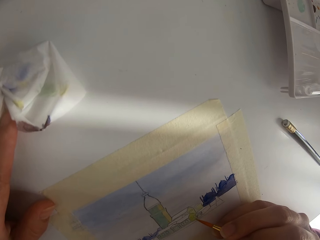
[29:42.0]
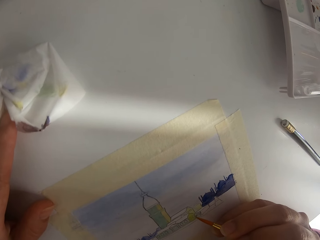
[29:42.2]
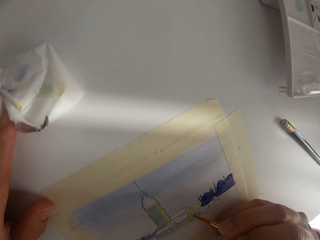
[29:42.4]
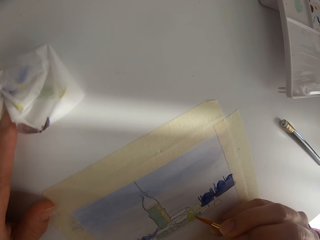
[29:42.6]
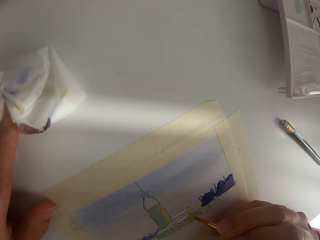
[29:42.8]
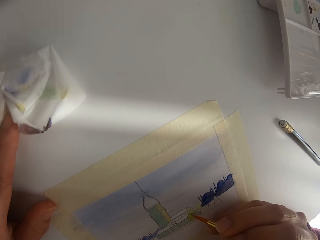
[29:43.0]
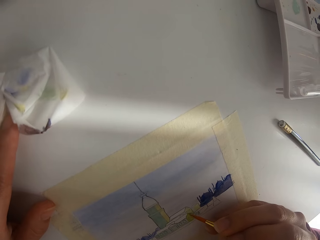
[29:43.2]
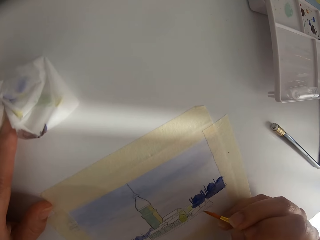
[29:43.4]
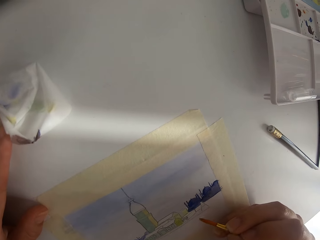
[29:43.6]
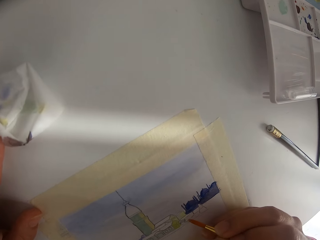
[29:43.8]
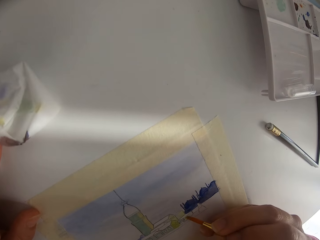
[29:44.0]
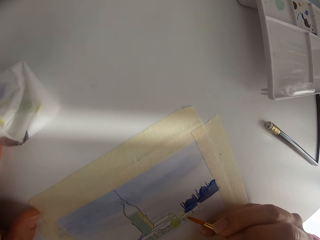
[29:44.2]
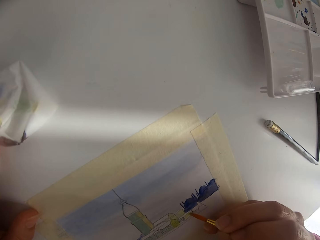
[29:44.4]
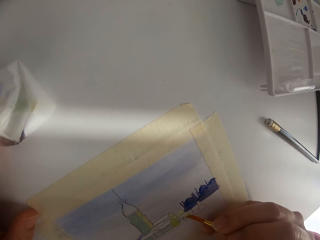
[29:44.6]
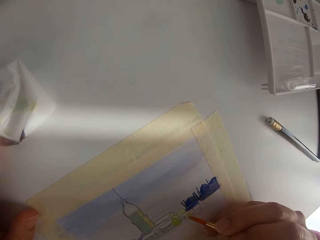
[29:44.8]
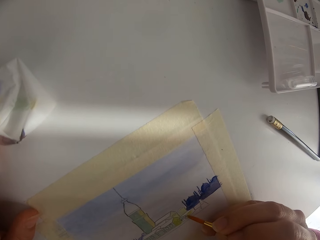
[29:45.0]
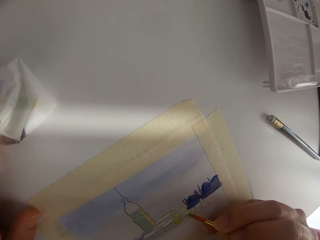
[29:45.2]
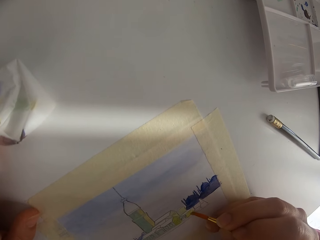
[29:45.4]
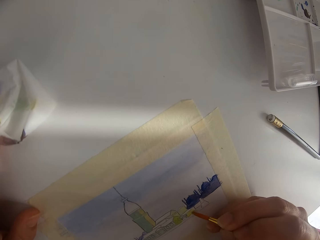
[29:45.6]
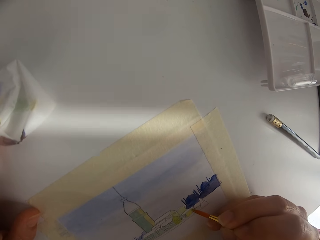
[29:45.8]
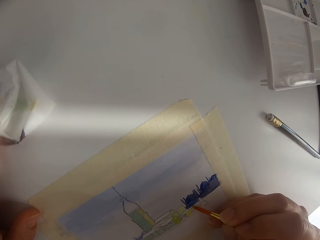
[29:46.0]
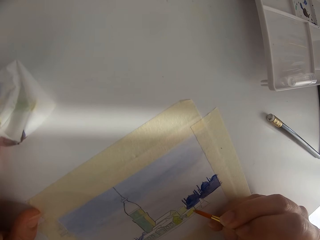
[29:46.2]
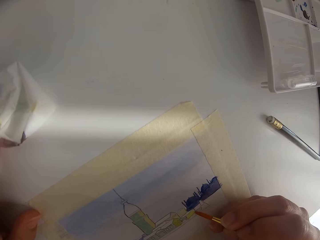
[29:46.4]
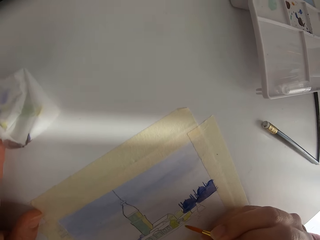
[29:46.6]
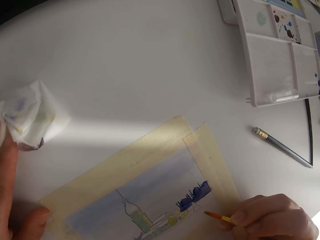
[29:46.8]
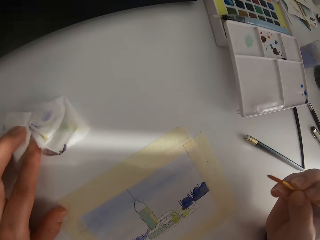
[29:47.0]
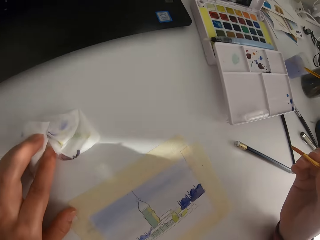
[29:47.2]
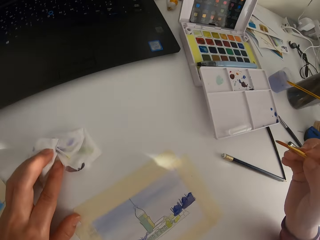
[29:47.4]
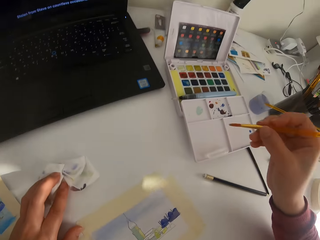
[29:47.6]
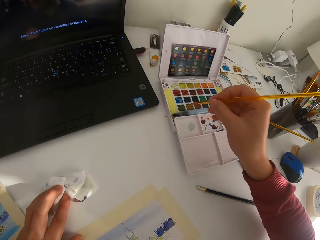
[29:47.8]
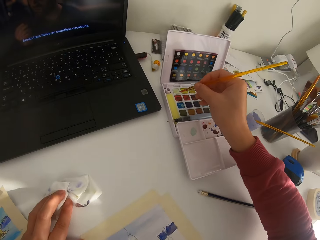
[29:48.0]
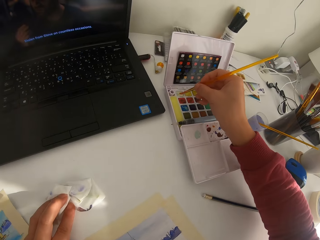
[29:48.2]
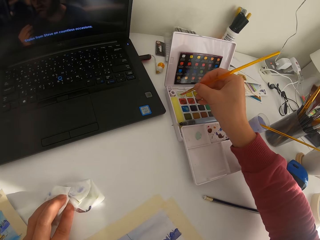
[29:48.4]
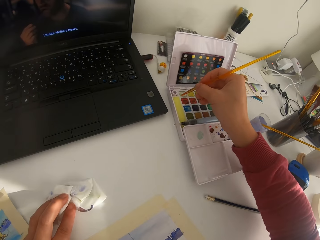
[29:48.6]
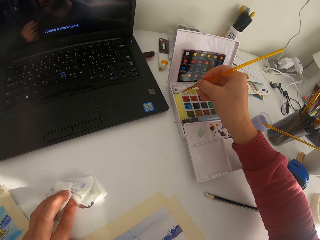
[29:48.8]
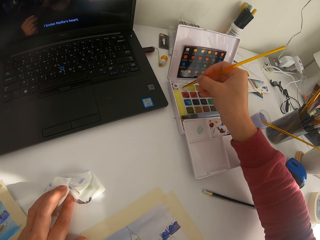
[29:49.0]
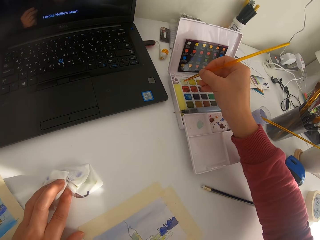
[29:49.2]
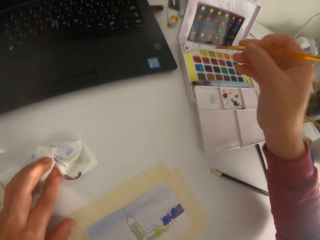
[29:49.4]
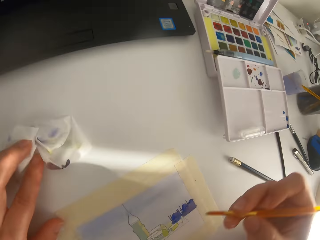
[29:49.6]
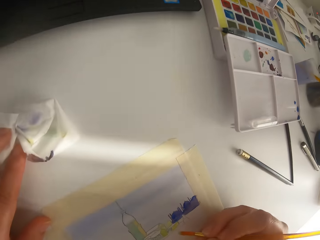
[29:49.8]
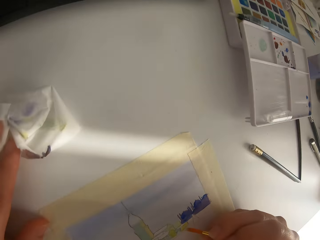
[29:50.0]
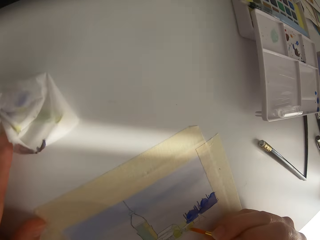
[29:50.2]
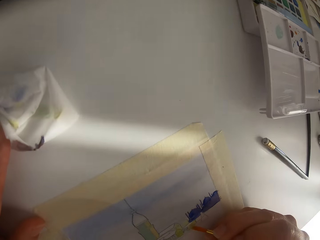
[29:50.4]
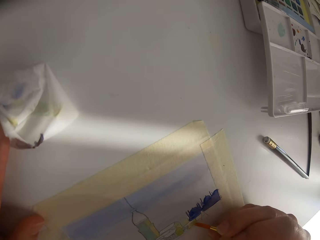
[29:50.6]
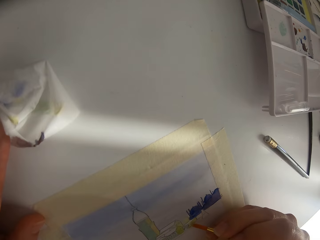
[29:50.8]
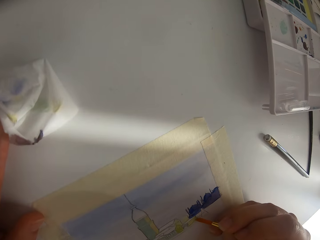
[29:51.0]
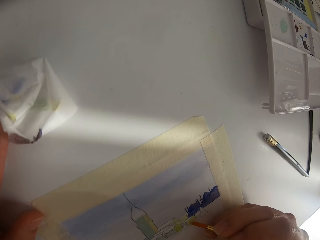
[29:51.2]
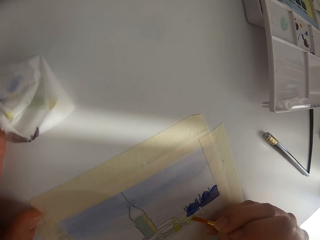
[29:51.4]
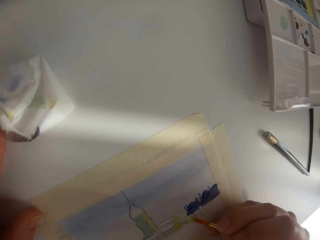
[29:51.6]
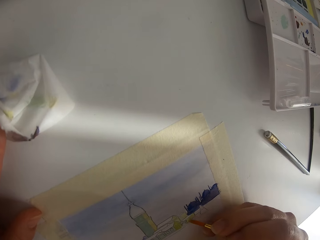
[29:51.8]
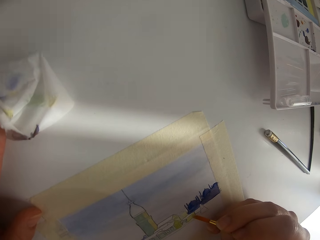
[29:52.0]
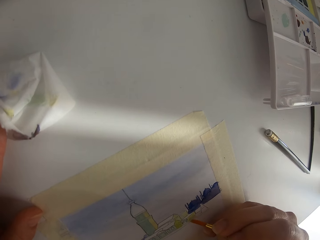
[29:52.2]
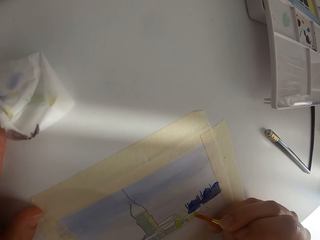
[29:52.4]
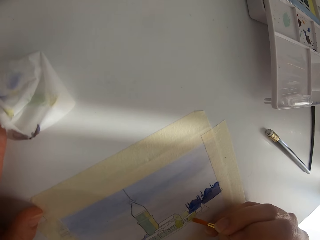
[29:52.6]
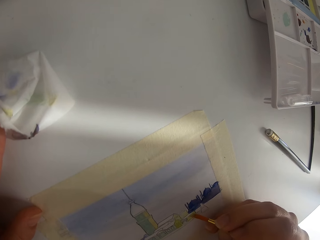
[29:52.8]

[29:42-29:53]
The camera wearer paints on the paper. They touch the solid watercolor with the paint brush.

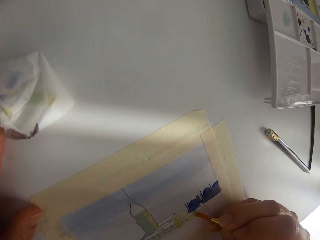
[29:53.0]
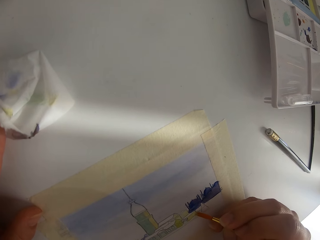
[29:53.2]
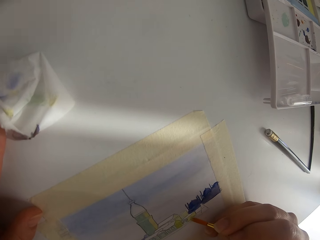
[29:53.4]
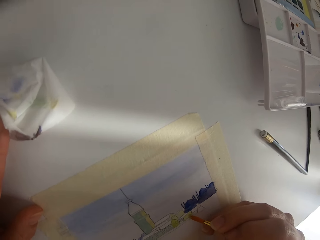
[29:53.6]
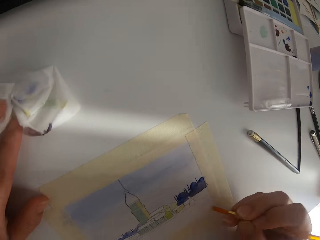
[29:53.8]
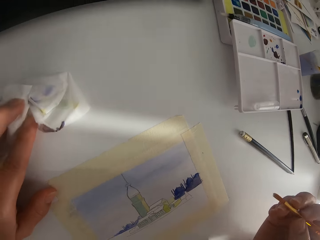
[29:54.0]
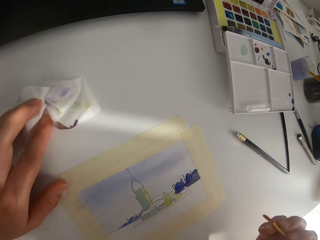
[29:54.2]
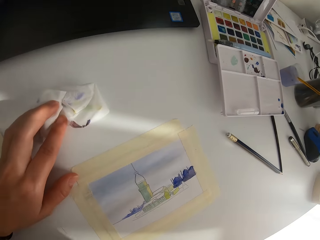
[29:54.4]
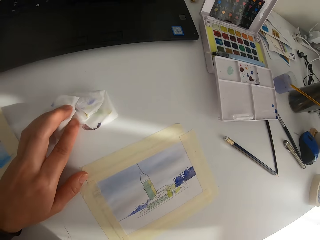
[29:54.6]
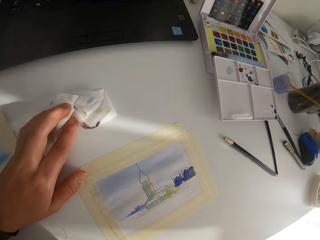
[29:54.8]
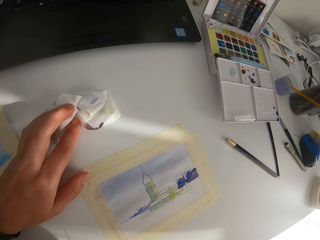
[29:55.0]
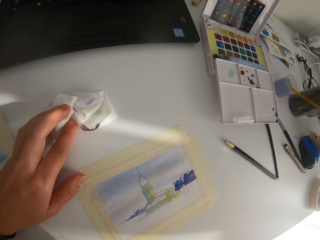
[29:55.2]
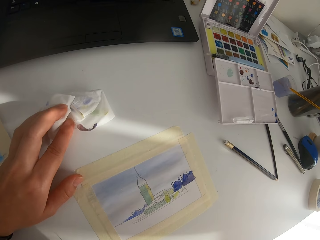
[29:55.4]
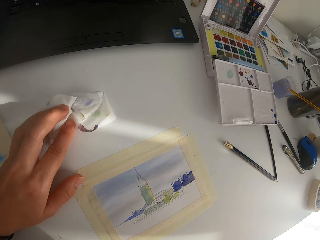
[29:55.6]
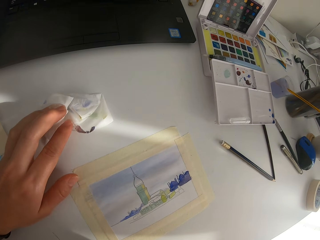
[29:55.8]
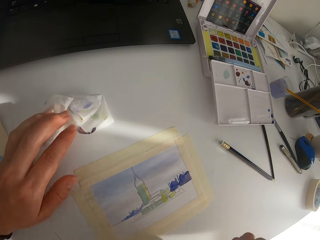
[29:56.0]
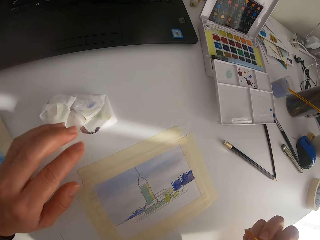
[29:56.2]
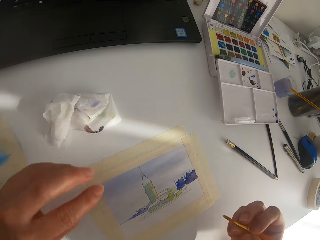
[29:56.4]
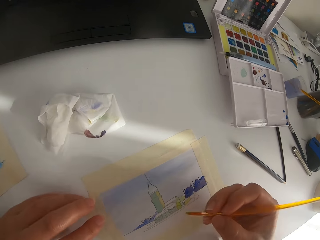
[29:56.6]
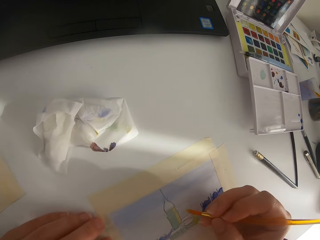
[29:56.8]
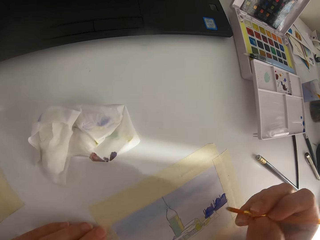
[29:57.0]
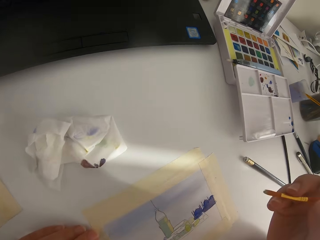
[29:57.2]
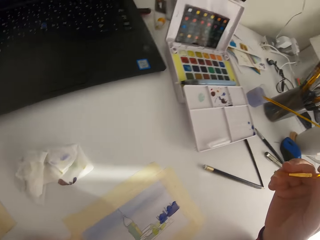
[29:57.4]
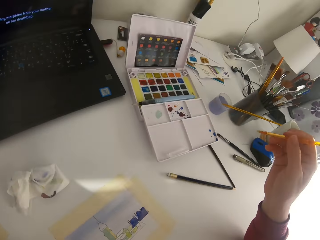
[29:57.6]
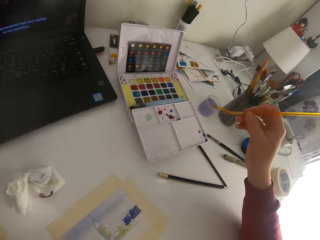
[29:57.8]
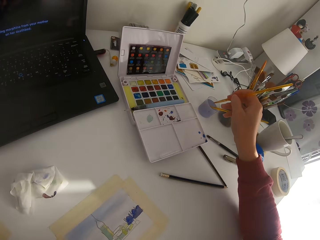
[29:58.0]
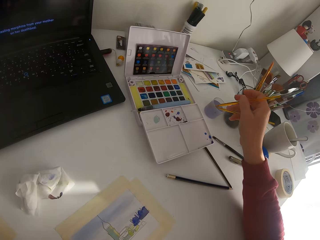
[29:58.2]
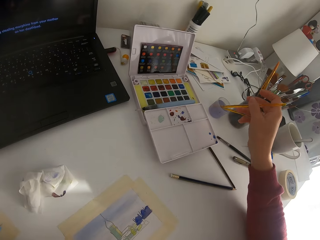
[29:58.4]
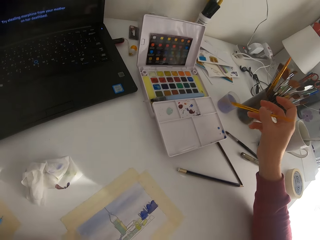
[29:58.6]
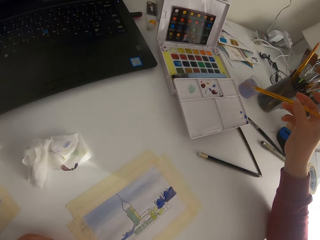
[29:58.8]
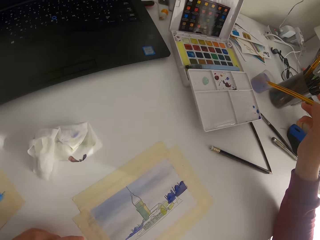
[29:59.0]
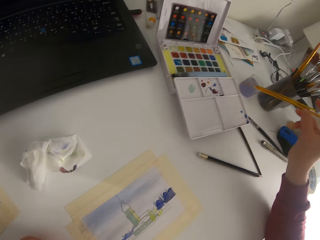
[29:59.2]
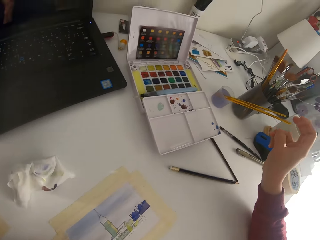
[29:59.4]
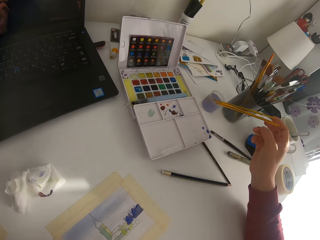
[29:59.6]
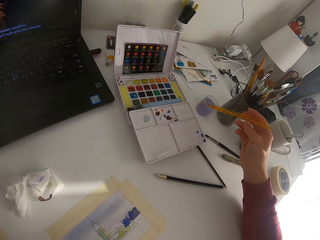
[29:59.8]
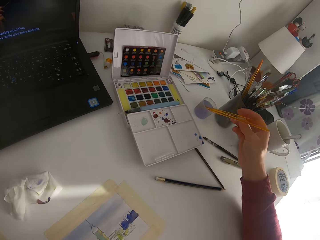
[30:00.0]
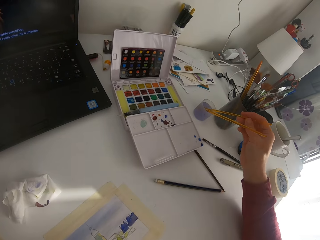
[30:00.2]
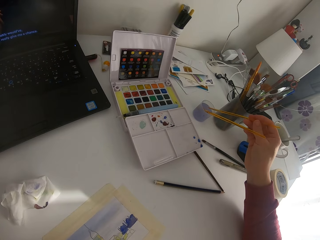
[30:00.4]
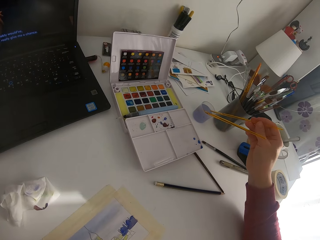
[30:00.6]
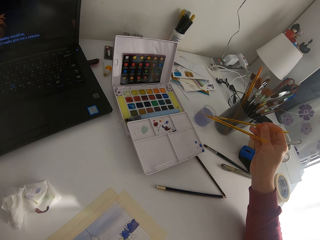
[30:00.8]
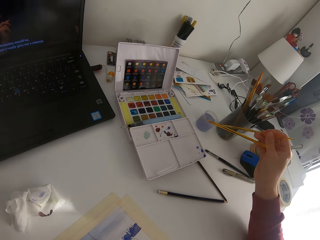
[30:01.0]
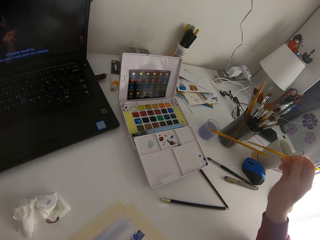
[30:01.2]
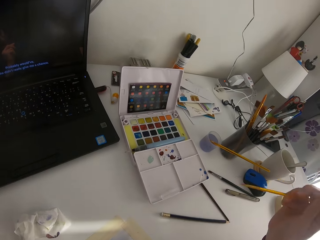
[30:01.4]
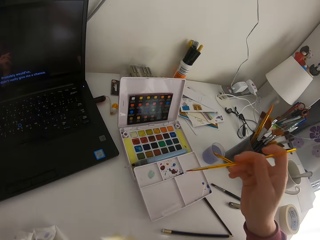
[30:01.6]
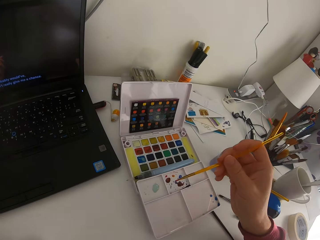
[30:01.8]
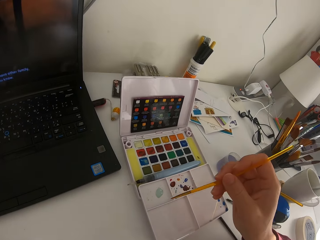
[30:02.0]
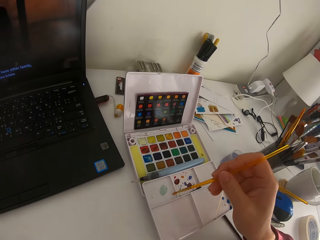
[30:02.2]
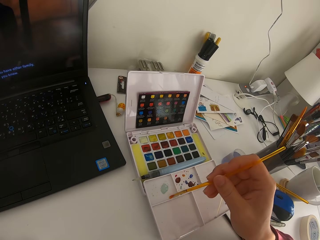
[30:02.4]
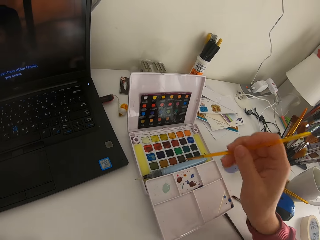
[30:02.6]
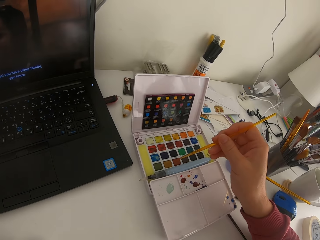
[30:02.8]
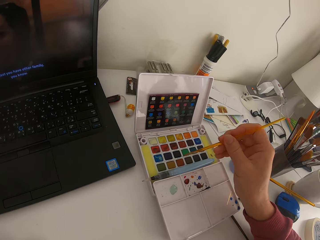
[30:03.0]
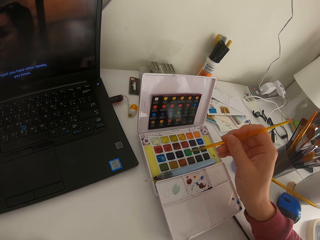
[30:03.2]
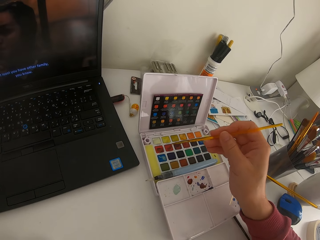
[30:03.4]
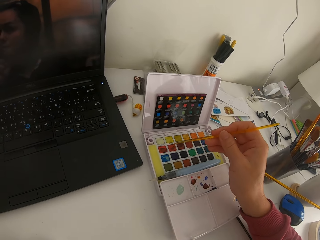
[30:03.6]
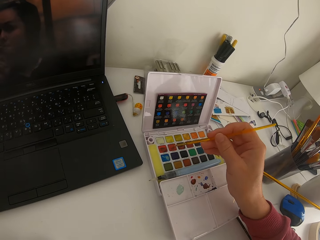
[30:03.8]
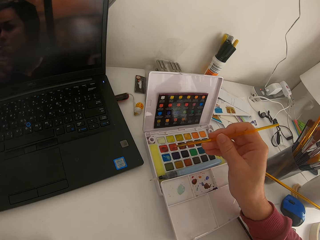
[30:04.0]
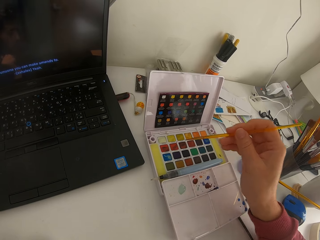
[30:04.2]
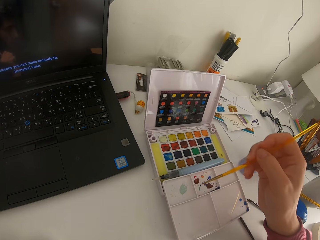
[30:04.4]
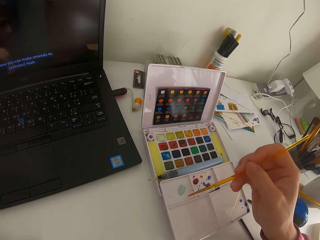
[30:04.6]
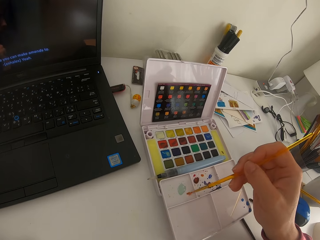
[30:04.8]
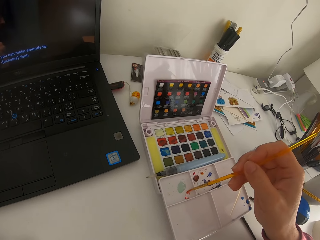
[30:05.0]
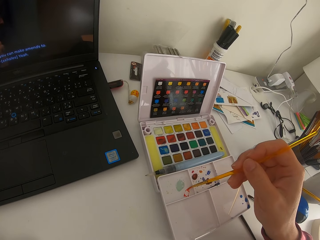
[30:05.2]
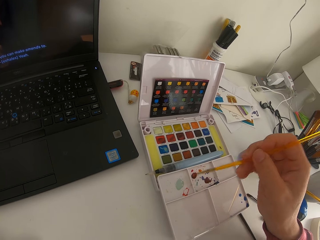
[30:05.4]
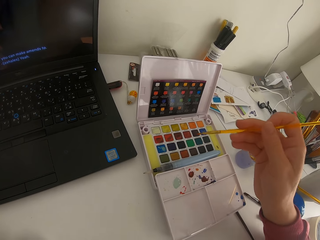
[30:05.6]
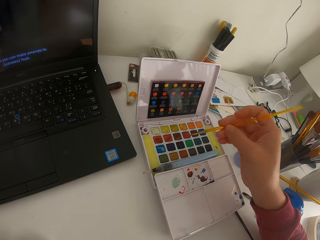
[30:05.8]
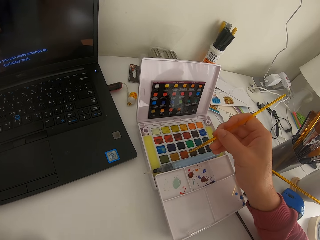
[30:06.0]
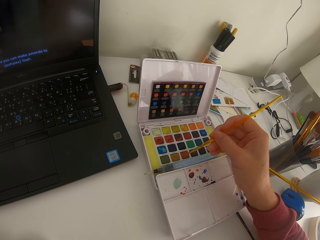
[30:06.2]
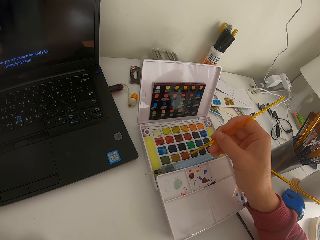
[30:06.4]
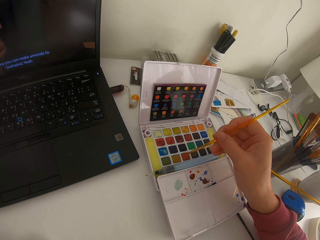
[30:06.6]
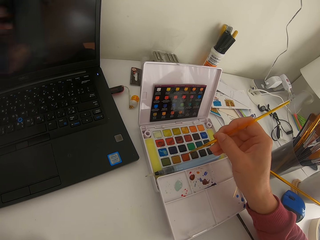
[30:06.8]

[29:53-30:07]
The camera wearer paints on the paper. They pause painting. They exchange the paint brush in the ink can. They knock on the paint palette with the paint brush. They touch the solid watercolor with the paint brush. They paint on the paint palette.
